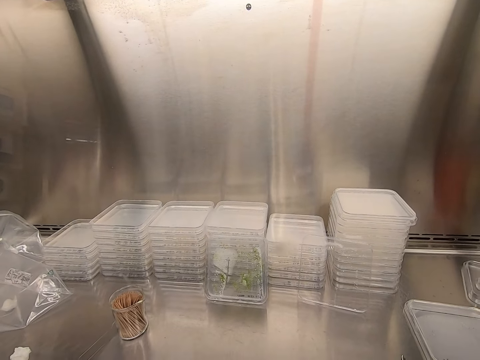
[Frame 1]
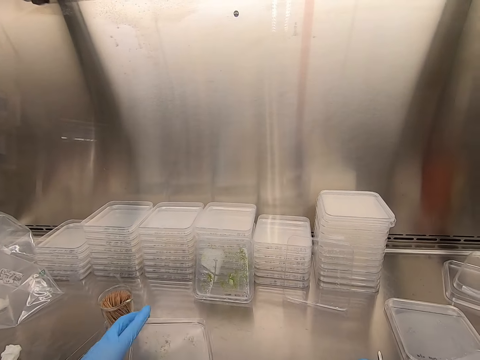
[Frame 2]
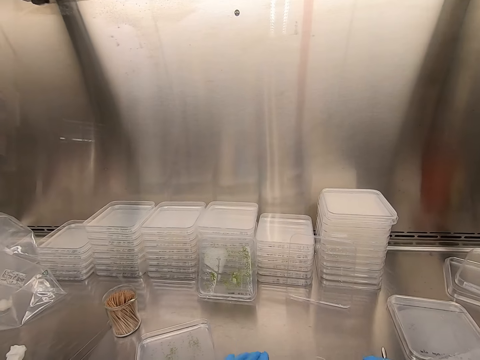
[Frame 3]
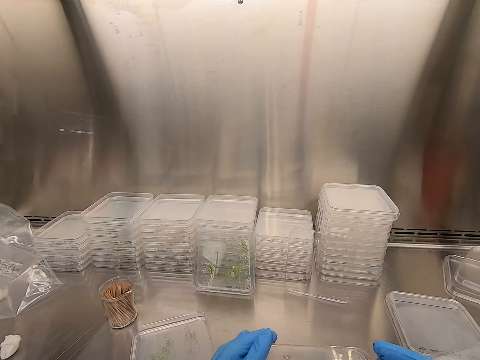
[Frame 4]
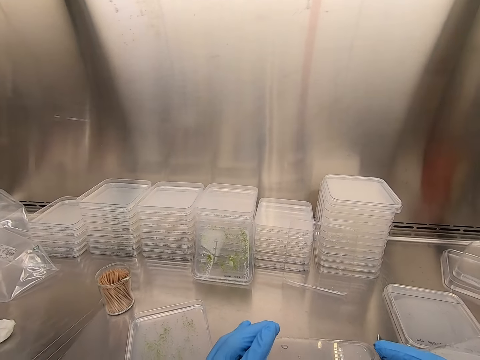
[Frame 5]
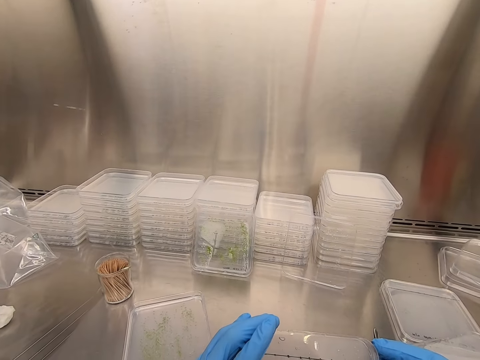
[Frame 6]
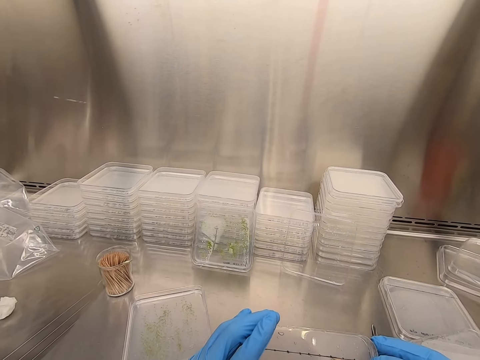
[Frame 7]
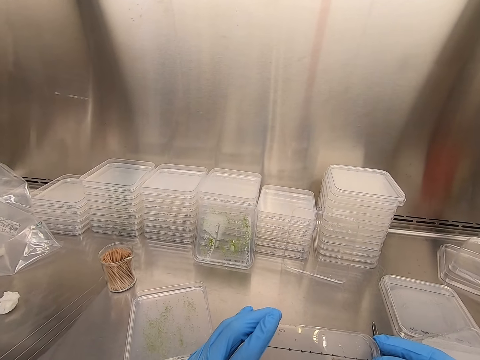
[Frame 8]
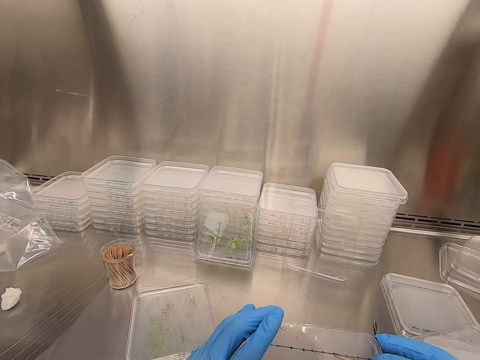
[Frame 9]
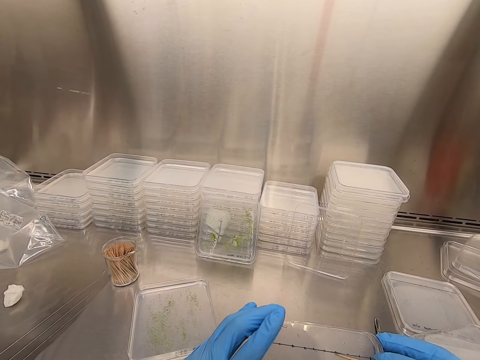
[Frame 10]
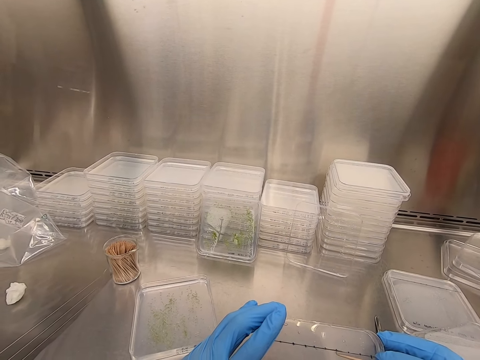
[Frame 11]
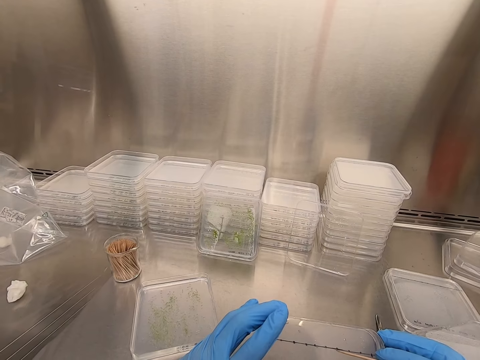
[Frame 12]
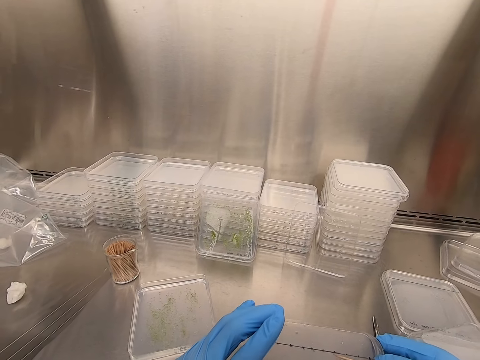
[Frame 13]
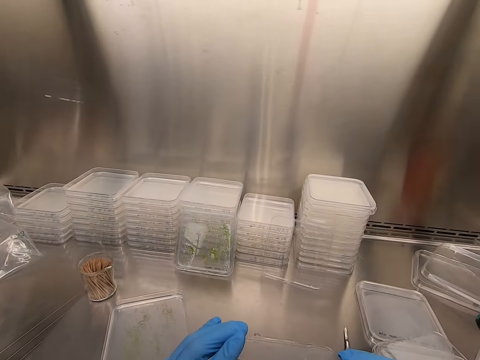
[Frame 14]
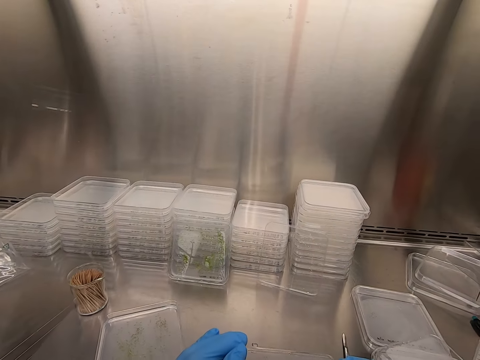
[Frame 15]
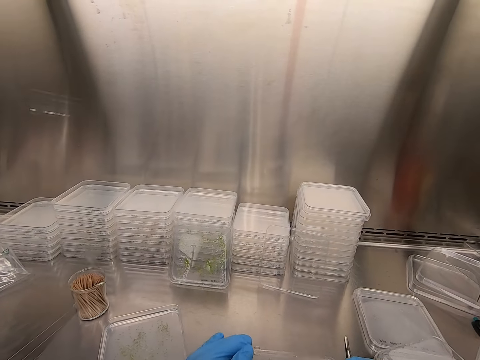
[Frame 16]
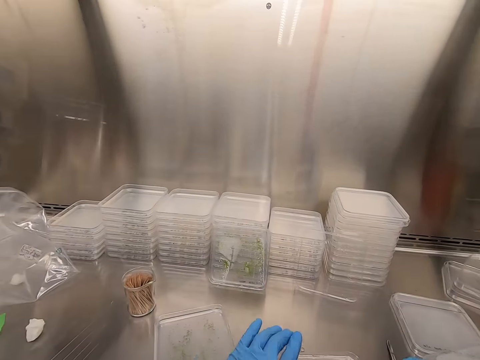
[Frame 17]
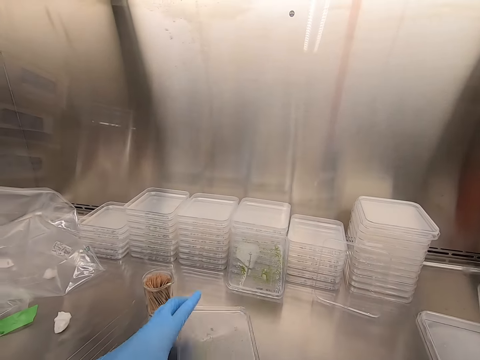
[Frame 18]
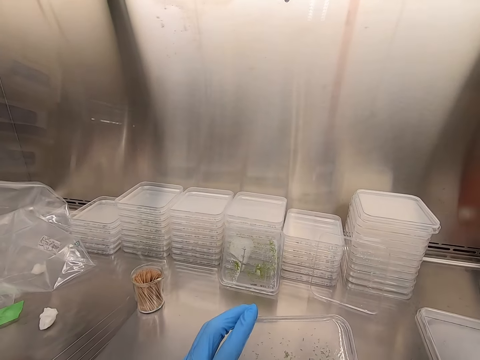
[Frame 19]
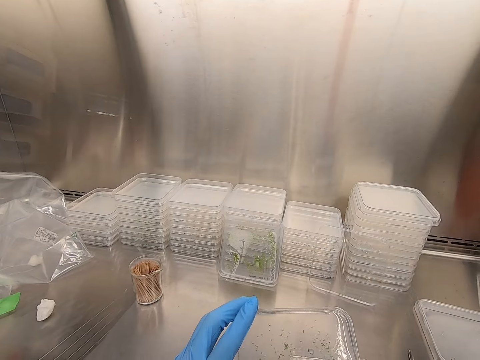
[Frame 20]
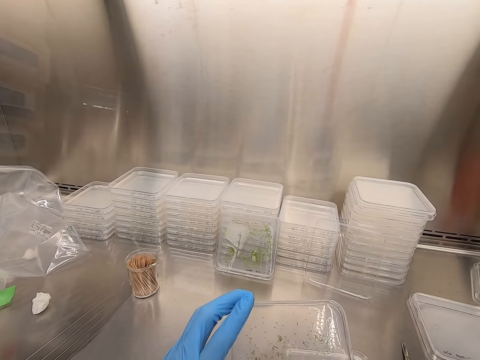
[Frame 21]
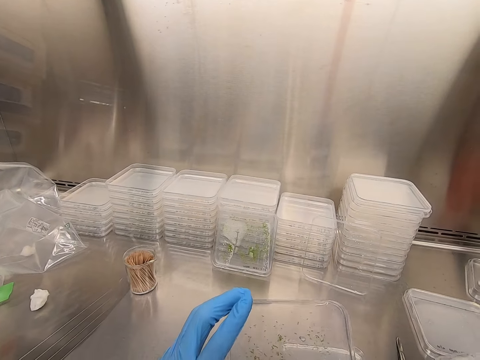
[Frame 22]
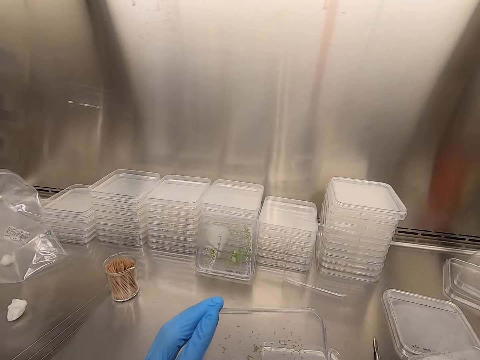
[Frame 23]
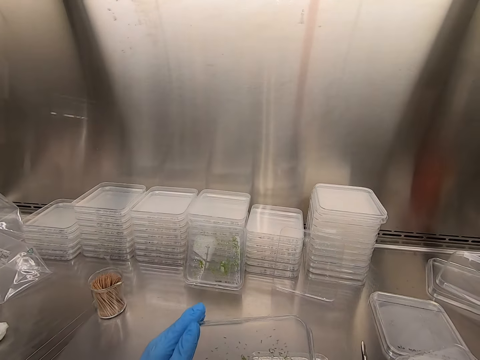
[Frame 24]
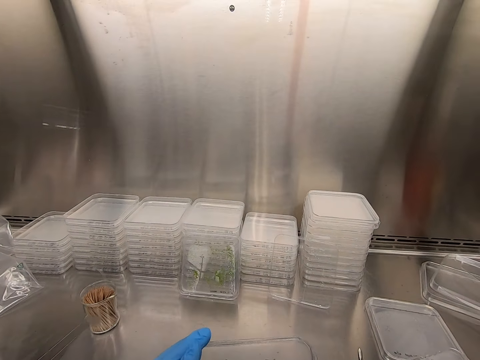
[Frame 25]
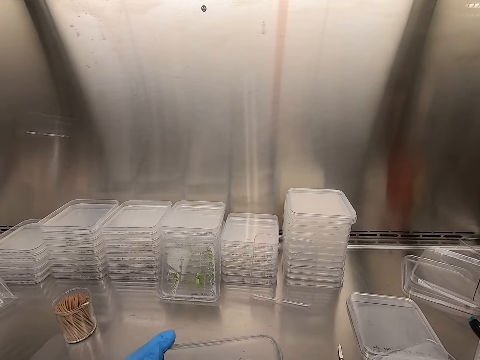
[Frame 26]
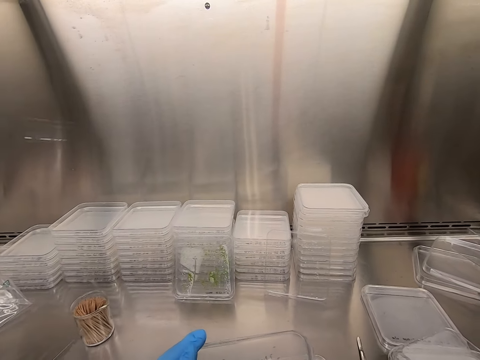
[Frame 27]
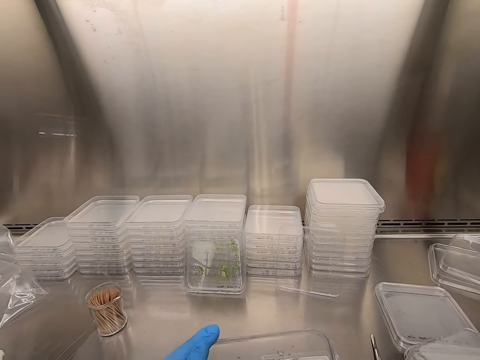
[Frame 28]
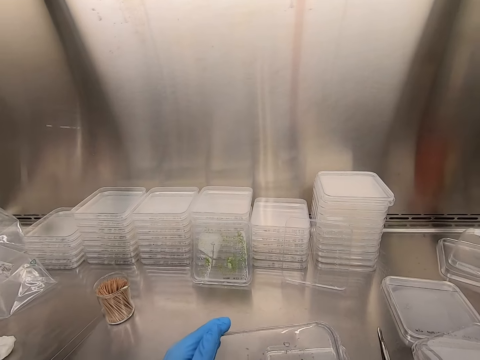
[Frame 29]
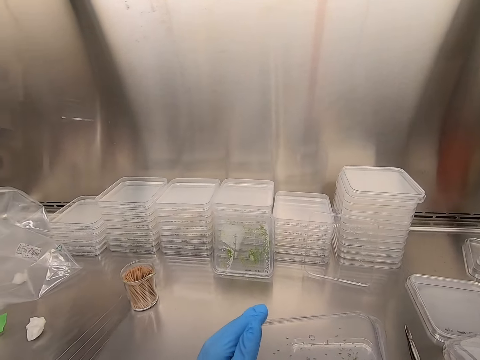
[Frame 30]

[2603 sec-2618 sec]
The camera wearer places the plastic flat tin on the steel bench. They pick up the plastic flat tin. They put something on the tin. They place the plastic flat tin on the steel bench. They pick up the plastic flat tin.

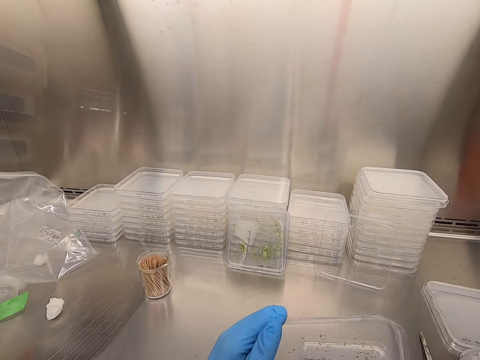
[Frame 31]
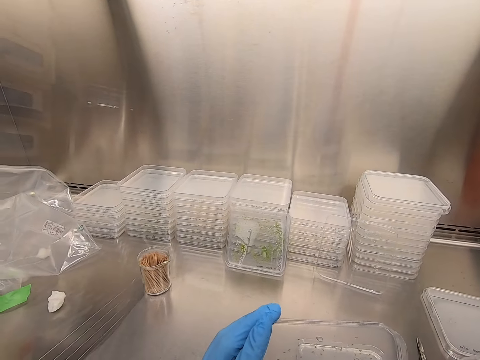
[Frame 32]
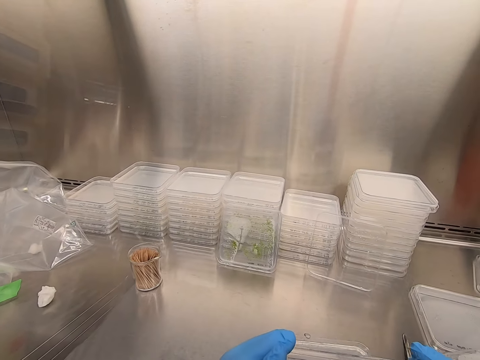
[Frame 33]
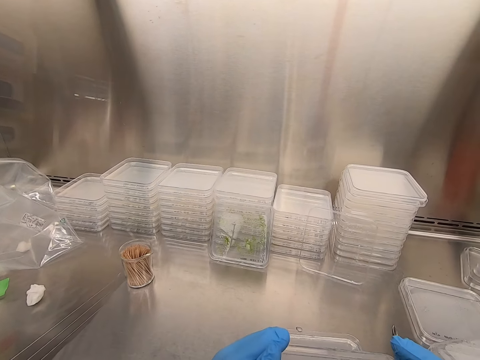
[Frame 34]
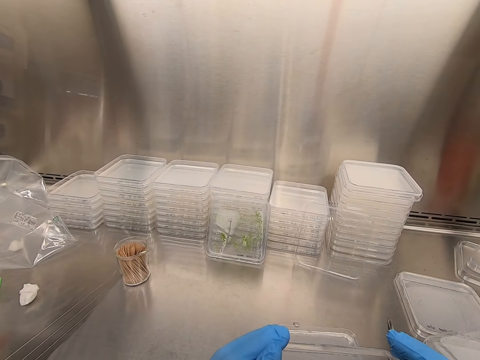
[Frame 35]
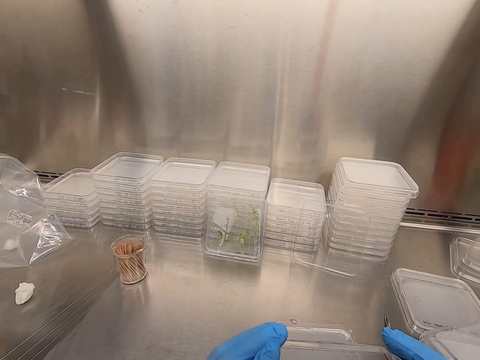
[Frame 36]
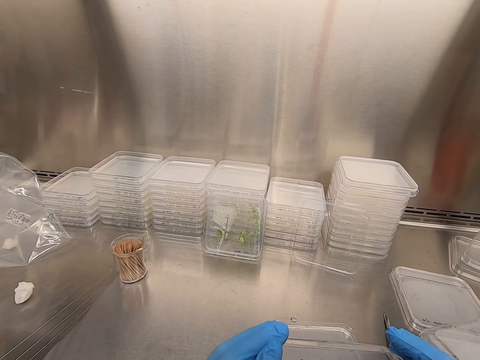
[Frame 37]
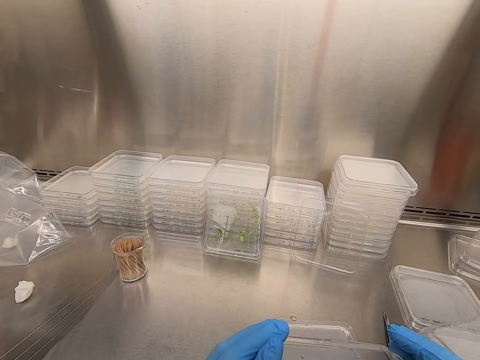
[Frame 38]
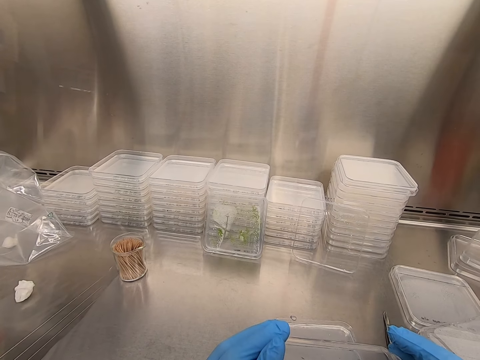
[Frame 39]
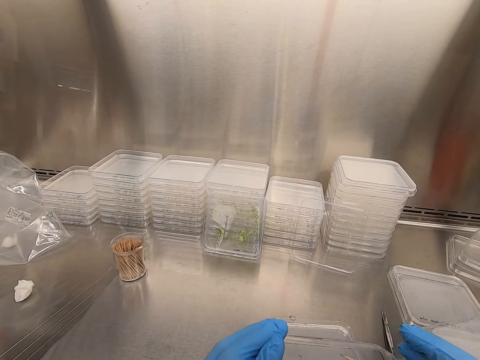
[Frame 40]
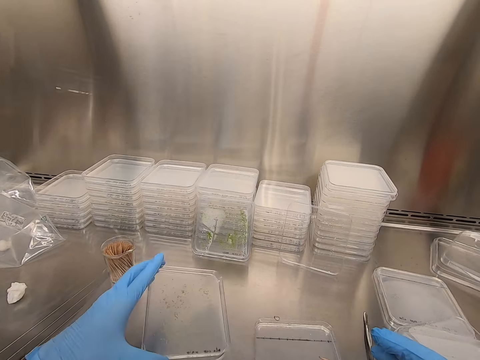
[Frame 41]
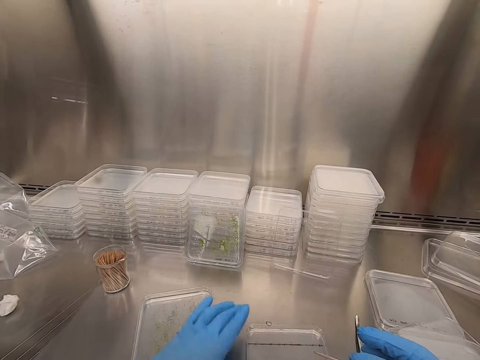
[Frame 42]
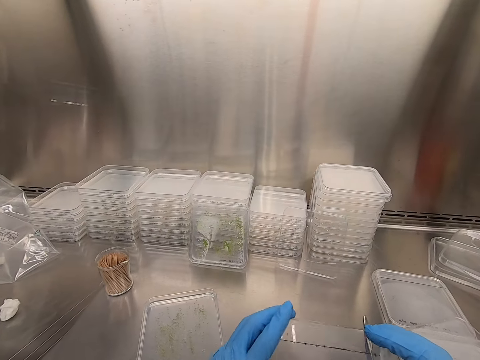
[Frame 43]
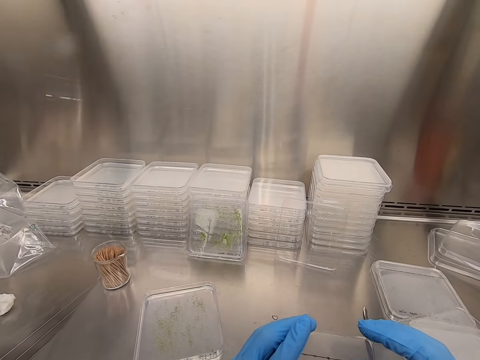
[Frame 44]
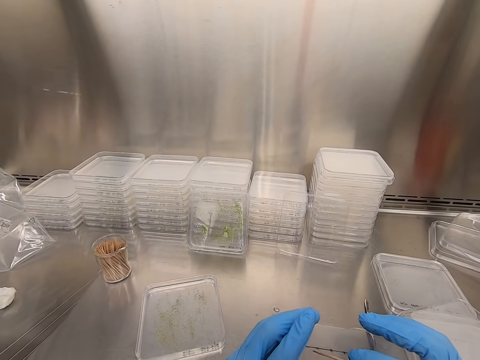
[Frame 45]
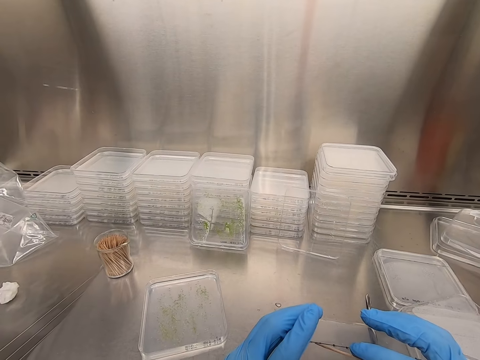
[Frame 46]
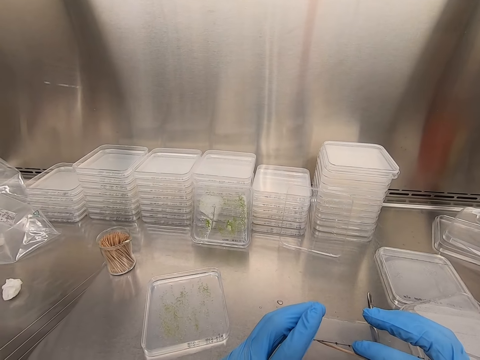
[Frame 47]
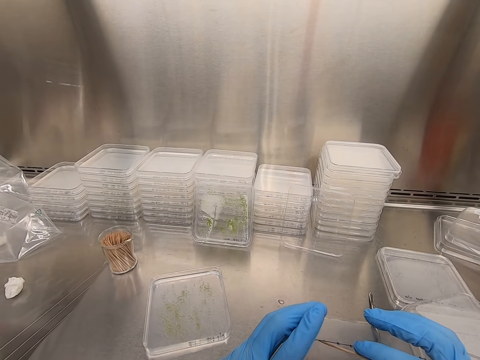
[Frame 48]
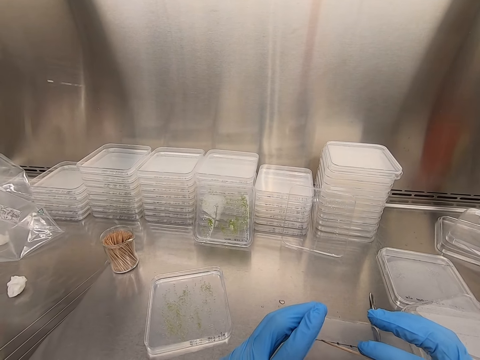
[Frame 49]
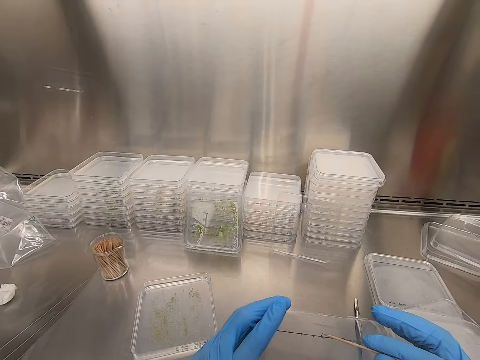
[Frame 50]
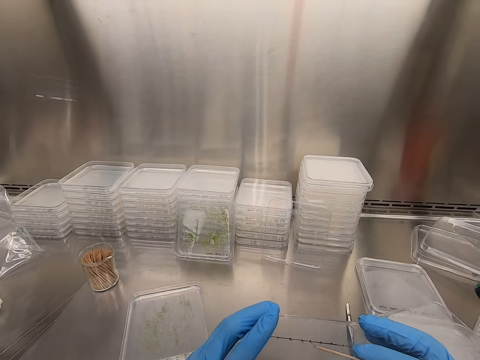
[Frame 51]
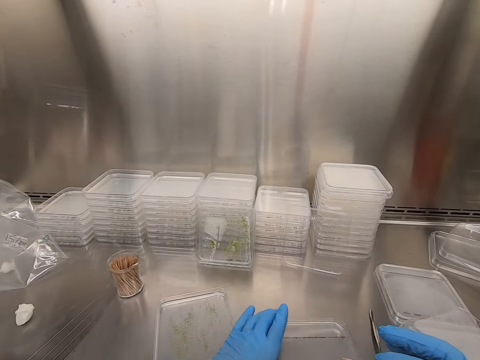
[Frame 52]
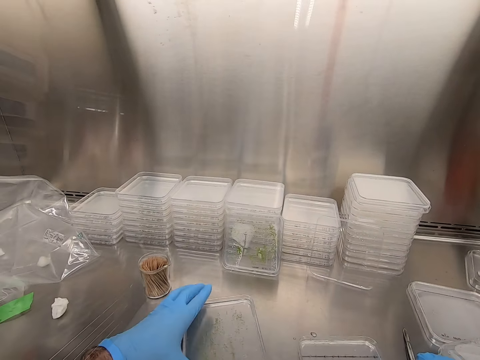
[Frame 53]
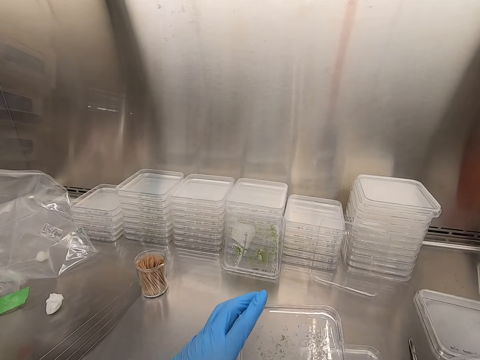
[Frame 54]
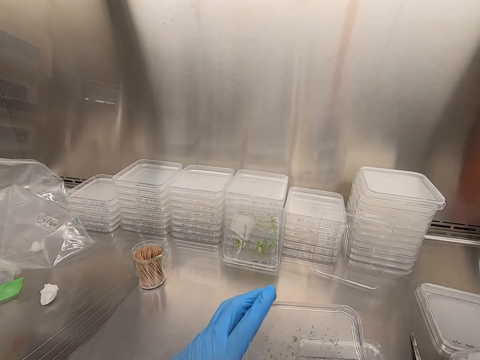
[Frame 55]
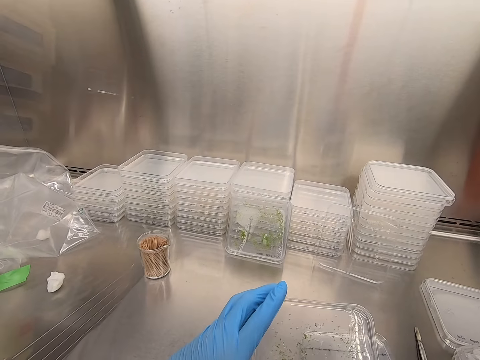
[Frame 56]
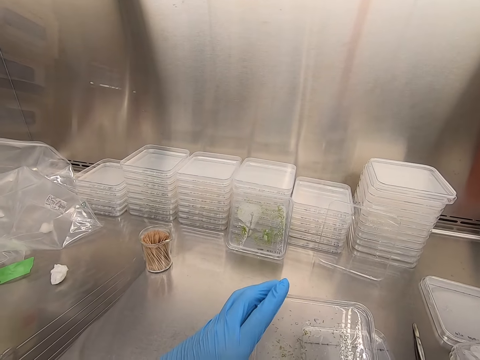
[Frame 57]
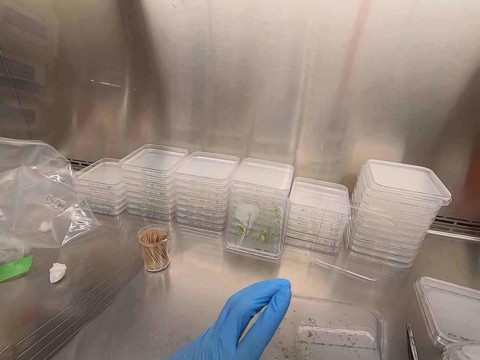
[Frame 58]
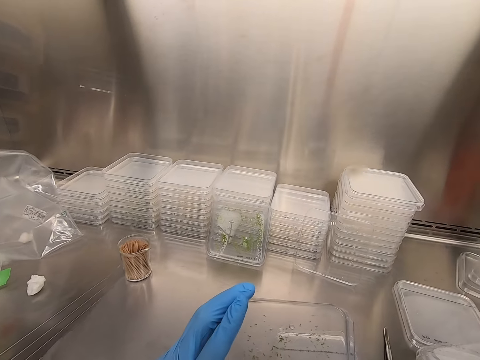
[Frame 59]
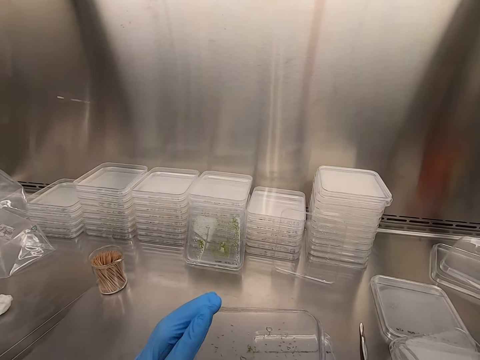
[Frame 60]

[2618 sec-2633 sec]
The camera wearer places the plastic flat tin or acrylic sheet on the steel bench. They pick up the plastic flat tin. They pick particles from the acrylic sheet. They put something on the tin. They pick particles from the acrylic sheet again. They place the plastic flat tin on the steel bench. They pick up the plastic flat tin.
